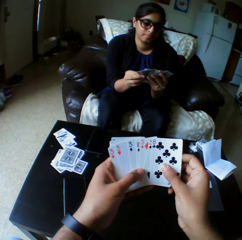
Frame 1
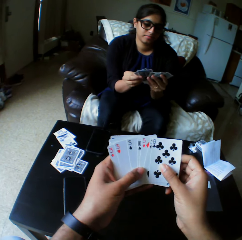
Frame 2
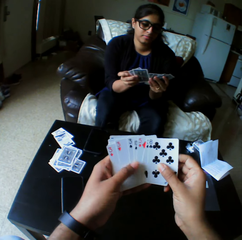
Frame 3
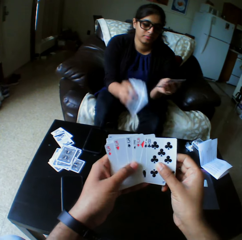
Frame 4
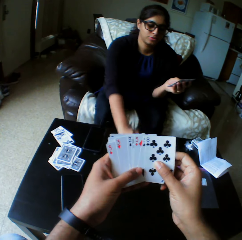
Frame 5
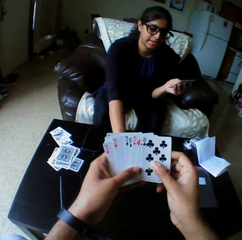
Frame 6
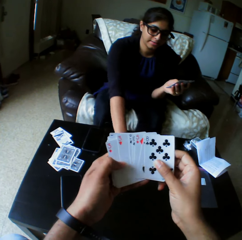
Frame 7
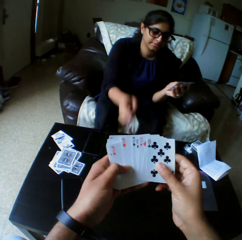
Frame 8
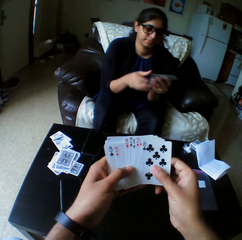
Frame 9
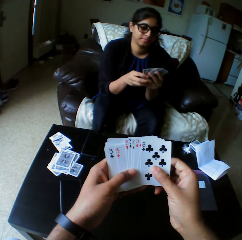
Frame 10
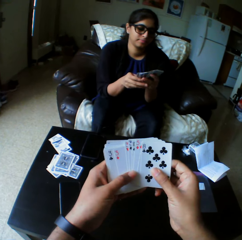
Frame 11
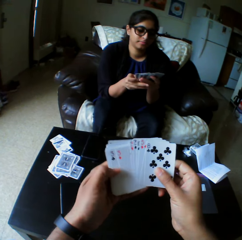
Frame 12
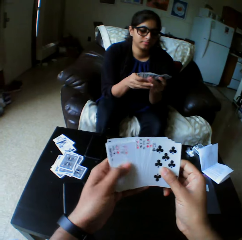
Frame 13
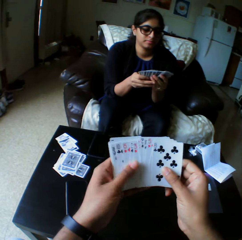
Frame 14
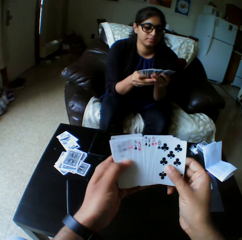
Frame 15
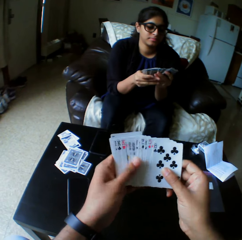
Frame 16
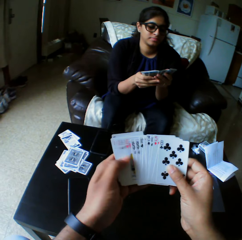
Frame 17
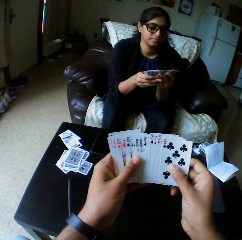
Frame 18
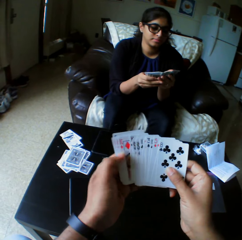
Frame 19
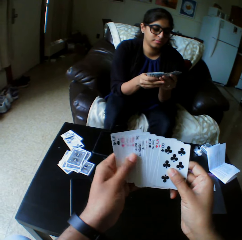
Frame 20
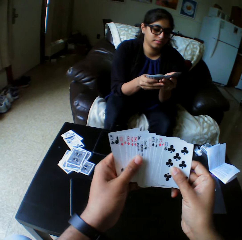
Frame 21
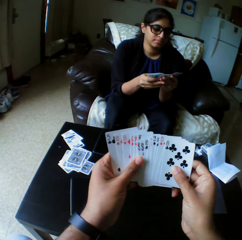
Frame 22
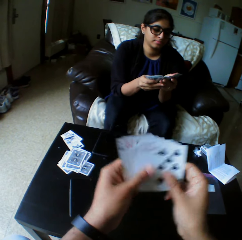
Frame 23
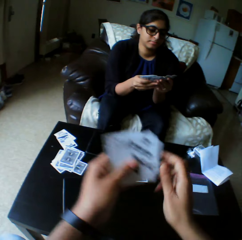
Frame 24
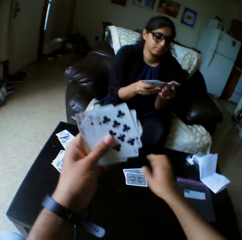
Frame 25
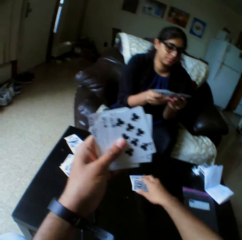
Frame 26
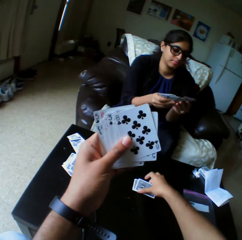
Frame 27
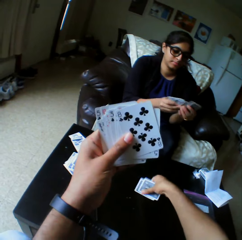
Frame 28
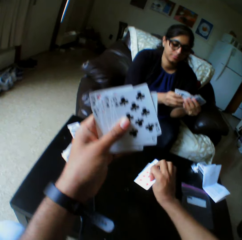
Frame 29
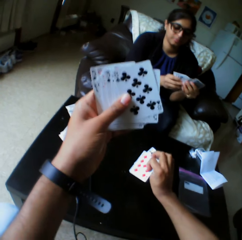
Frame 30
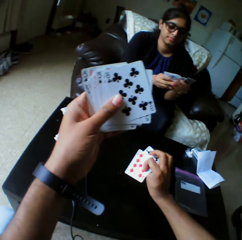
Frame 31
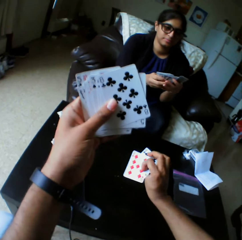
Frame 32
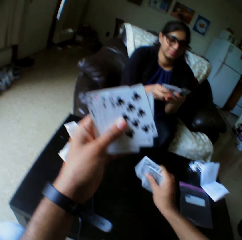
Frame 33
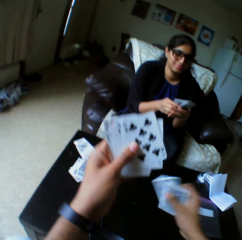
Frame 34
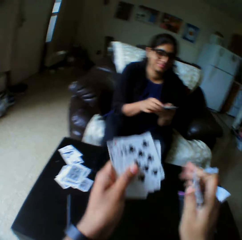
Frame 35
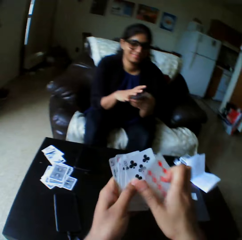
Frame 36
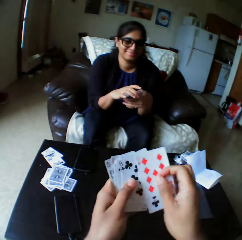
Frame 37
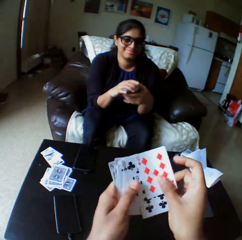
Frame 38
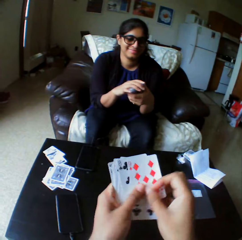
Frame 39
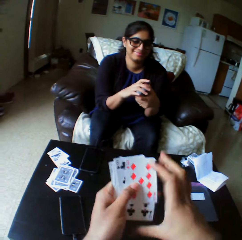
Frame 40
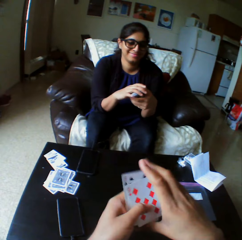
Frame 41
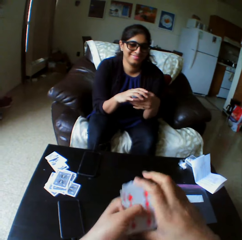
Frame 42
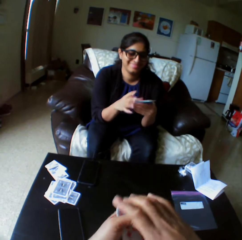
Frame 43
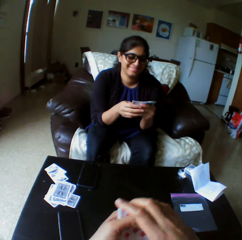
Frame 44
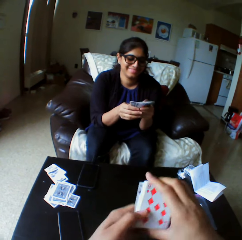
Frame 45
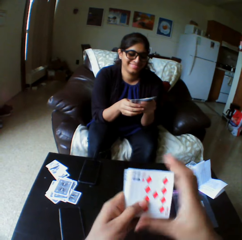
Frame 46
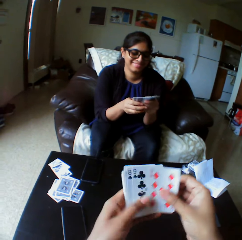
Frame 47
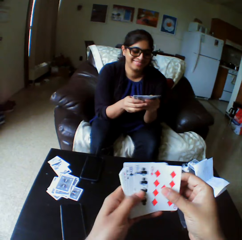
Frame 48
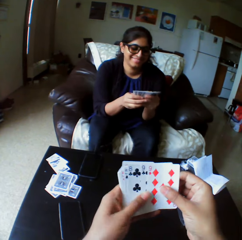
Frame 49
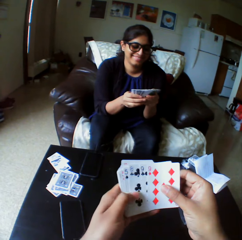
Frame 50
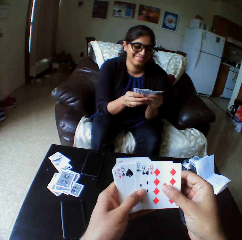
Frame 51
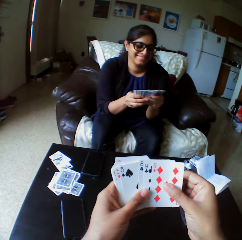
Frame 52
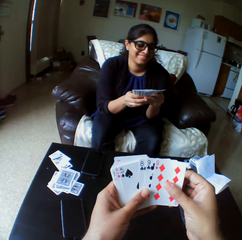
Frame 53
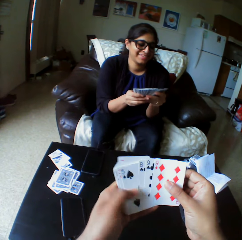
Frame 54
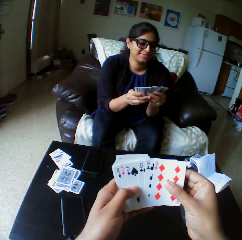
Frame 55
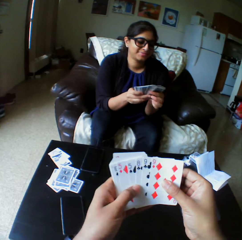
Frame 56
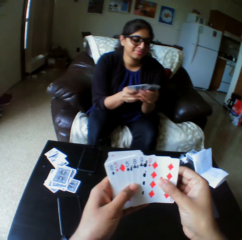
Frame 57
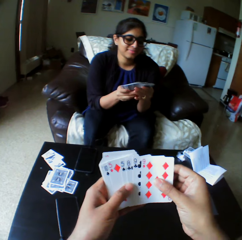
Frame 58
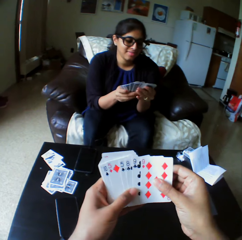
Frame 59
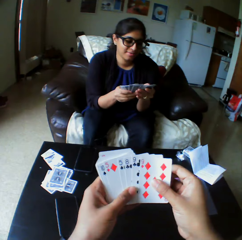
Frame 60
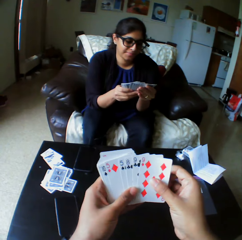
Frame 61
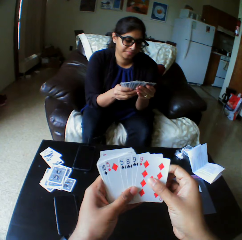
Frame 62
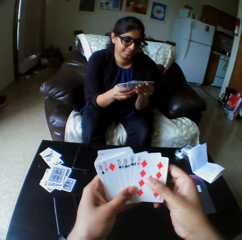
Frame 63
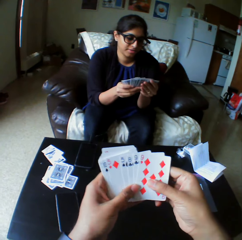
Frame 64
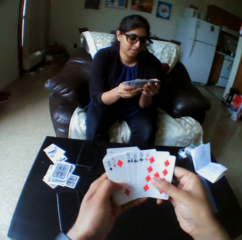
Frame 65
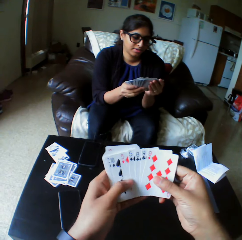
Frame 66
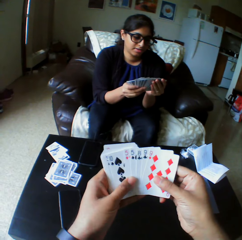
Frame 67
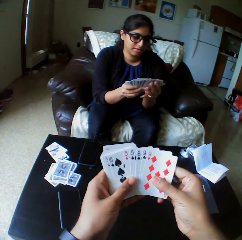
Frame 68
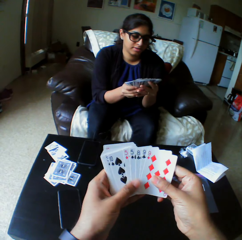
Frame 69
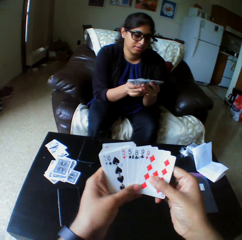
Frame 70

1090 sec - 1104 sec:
A woman drops cards with the right hand. The woman shuffles cards with both hands and arranges the play cards. The camera wearer picks a card with the right hand. They look at the play cards. They put together the play cards. They shuffle cards with both hands. They arrange the play cards. They select the play cards.

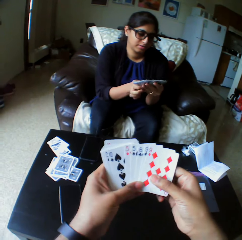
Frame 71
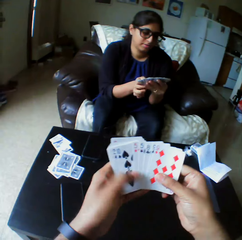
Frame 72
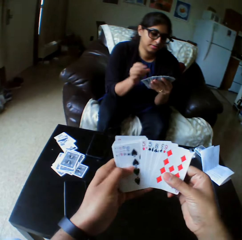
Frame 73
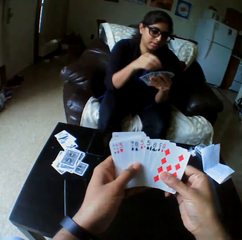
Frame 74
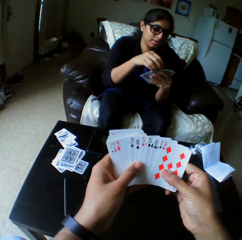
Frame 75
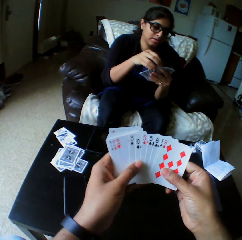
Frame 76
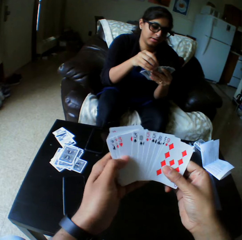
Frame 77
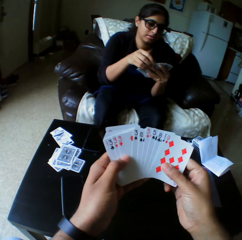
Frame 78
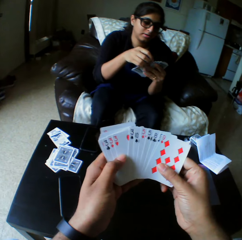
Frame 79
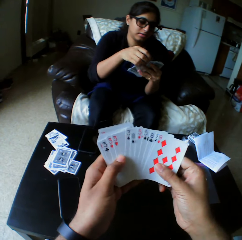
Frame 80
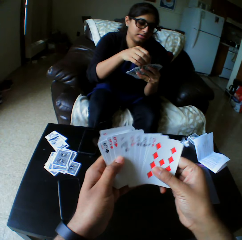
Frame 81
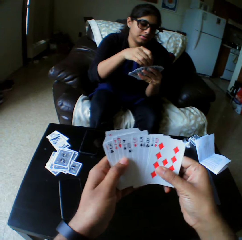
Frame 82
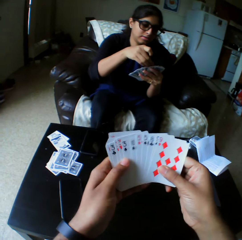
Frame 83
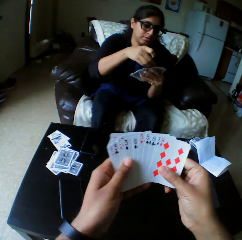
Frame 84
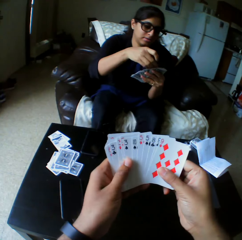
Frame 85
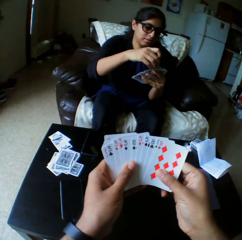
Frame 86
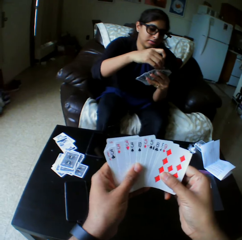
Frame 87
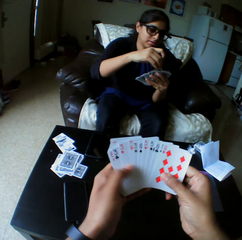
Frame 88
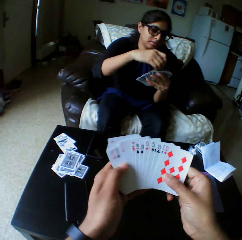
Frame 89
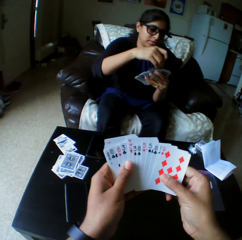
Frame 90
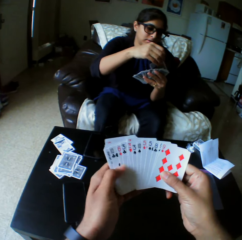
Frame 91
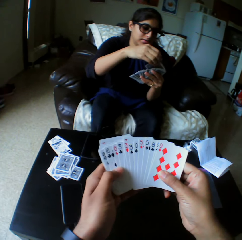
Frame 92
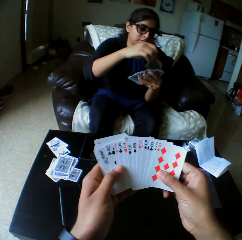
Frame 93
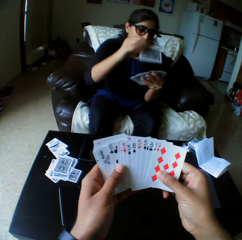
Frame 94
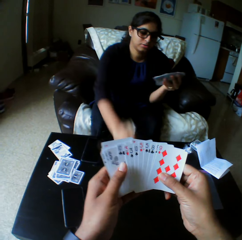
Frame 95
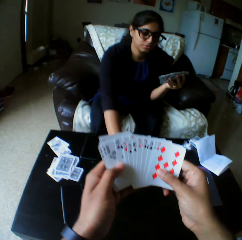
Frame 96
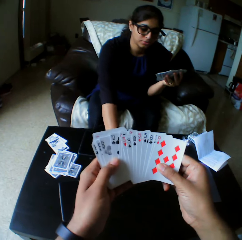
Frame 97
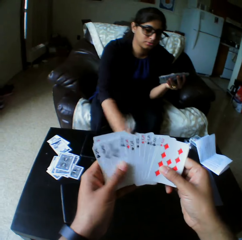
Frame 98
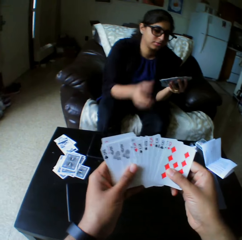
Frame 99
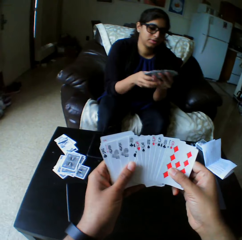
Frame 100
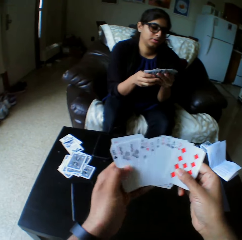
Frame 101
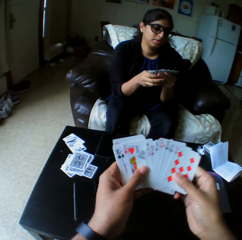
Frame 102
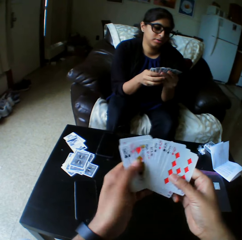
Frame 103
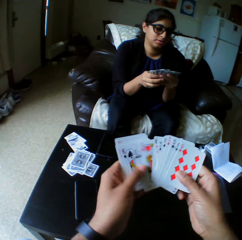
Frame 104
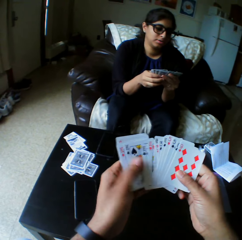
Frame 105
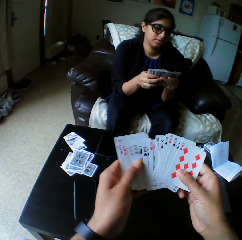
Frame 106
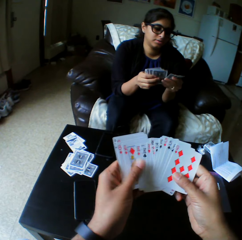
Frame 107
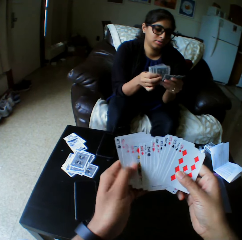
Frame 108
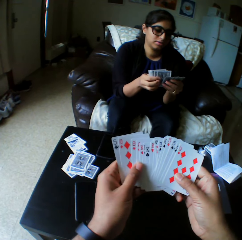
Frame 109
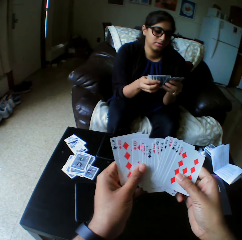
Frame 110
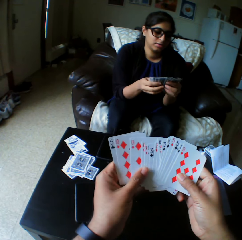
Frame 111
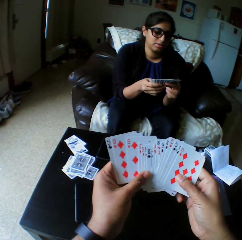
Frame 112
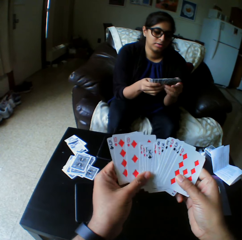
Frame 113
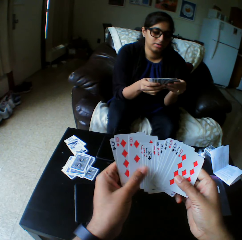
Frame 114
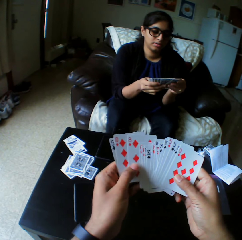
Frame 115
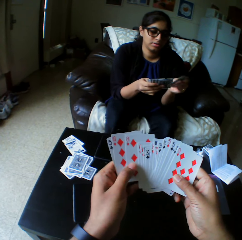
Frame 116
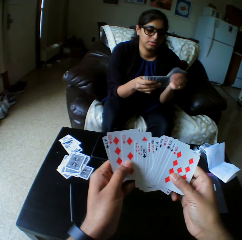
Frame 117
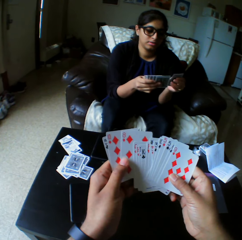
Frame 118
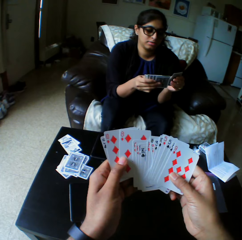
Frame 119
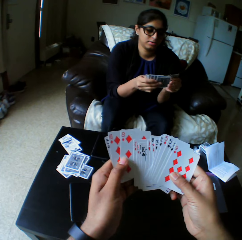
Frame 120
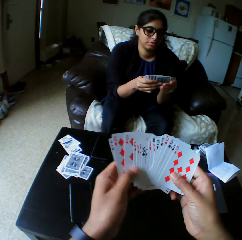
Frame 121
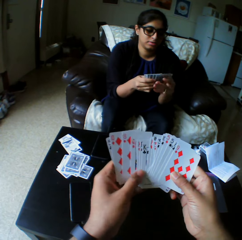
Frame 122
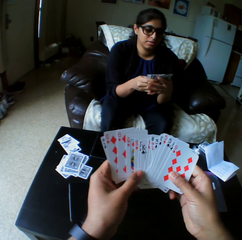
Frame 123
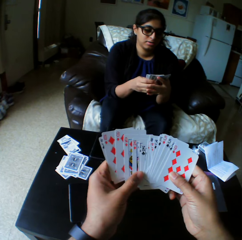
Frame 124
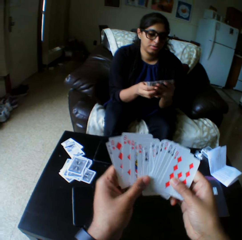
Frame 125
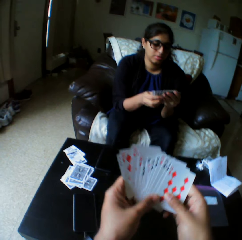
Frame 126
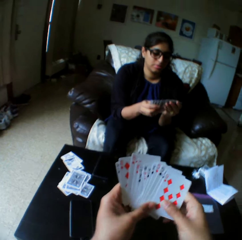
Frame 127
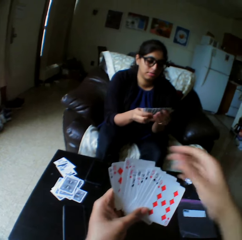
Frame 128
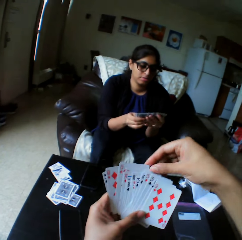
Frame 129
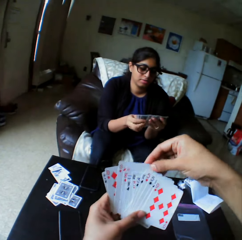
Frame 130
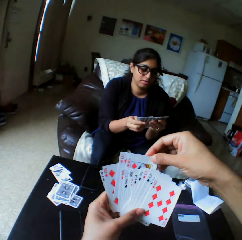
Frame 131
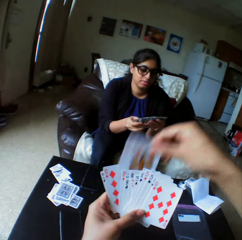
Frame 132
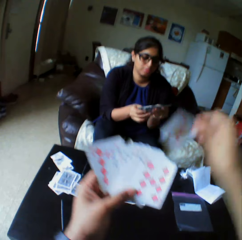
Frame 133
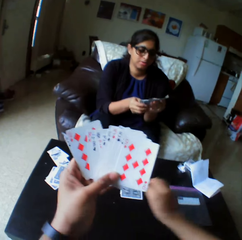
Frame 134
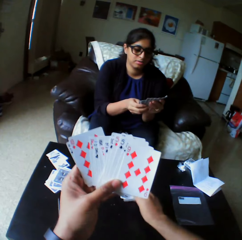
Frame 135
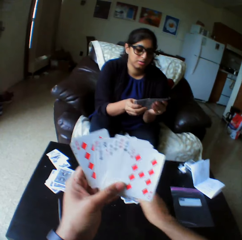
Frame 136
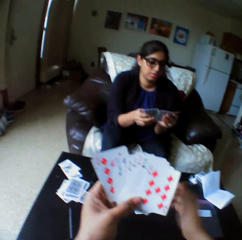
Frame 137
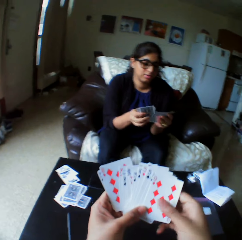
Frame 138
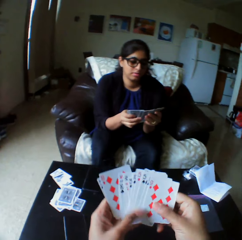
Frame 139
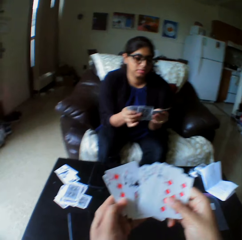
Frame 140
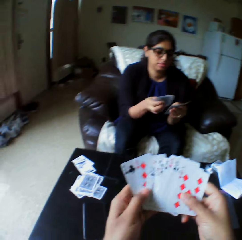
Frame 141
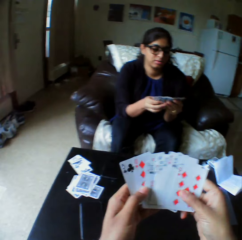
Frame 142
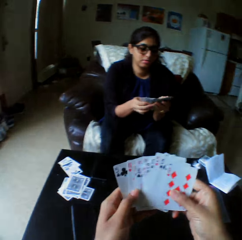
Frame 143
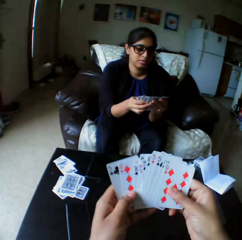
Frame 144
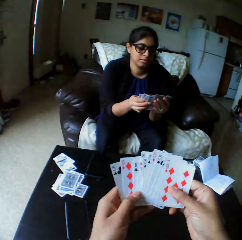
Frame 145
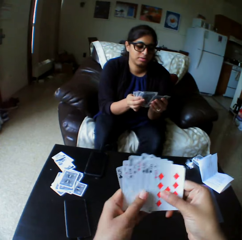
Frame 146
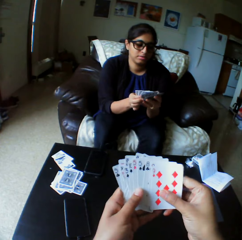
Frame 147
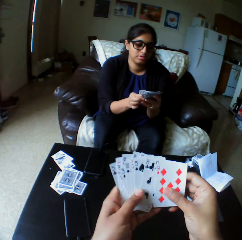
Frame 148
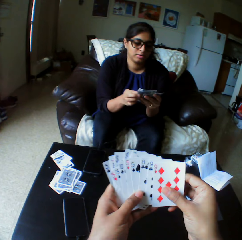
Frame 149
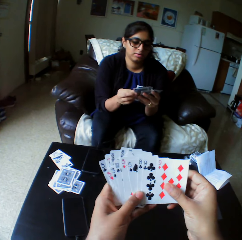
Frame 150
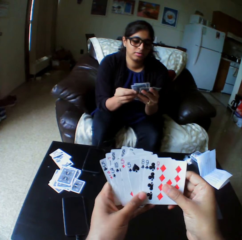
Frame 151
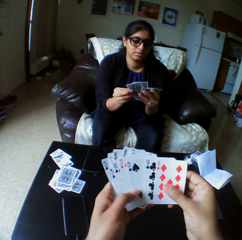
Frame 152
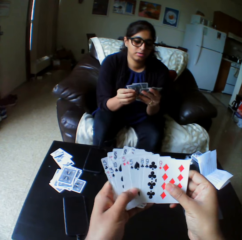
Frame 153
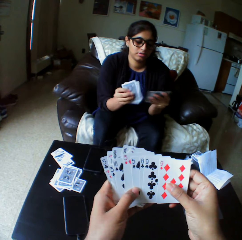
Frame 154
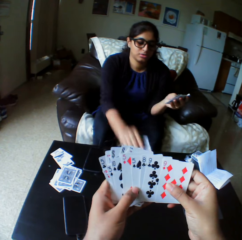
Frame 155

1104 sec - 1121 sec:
A lady takes the play card. The lady drops the card with her right hand. The lady converses. The lady shuffles cards with both hands and selects the play cards. The camera wearer takes the play card. They drop the card with the right hand. They shuffle cards with both hands and select the play cards.
